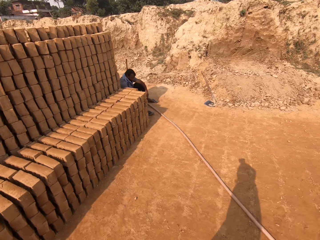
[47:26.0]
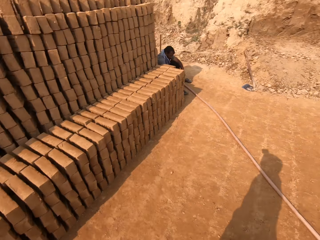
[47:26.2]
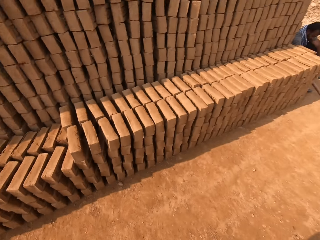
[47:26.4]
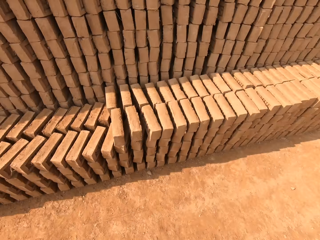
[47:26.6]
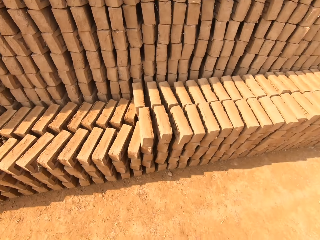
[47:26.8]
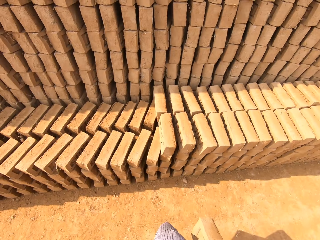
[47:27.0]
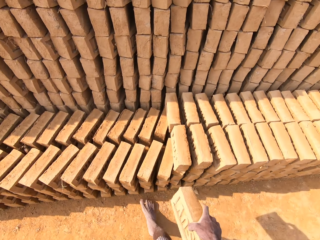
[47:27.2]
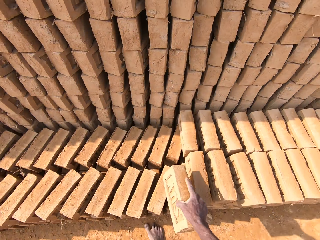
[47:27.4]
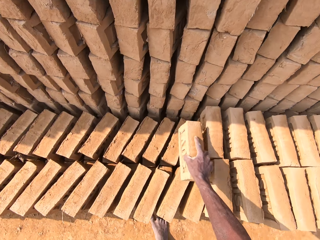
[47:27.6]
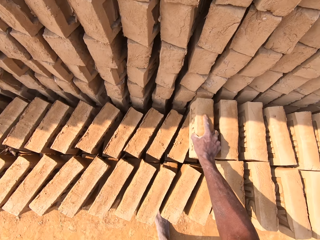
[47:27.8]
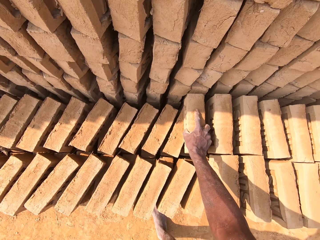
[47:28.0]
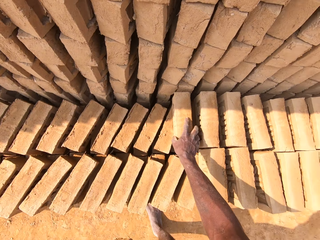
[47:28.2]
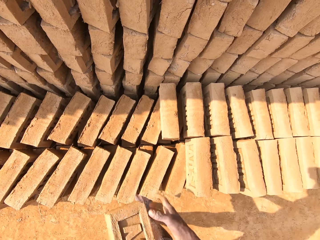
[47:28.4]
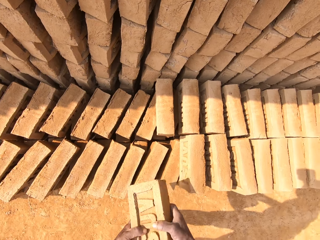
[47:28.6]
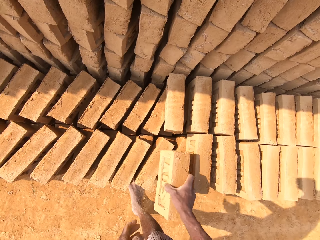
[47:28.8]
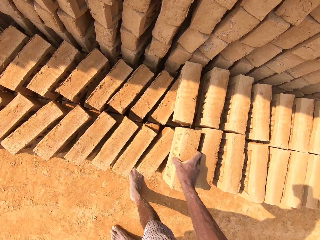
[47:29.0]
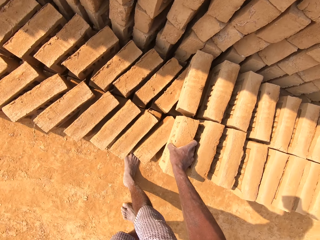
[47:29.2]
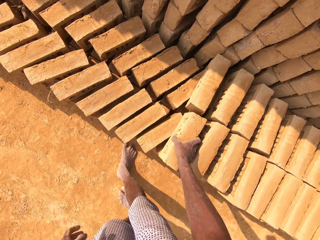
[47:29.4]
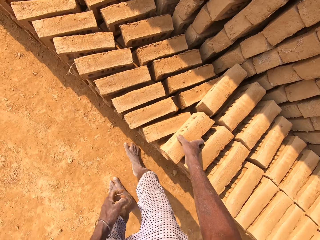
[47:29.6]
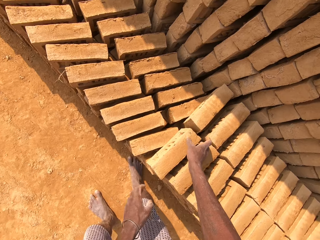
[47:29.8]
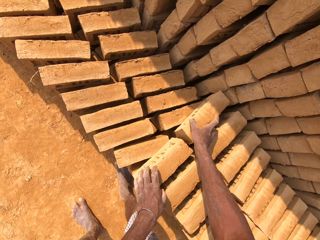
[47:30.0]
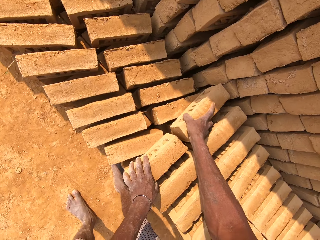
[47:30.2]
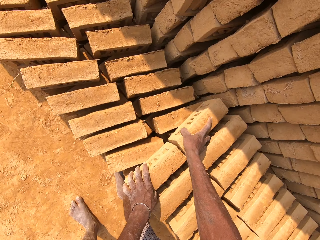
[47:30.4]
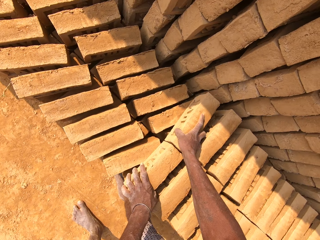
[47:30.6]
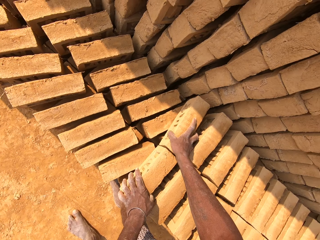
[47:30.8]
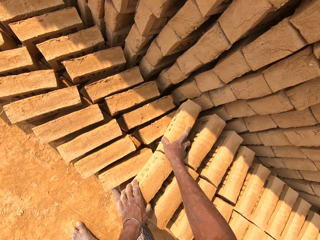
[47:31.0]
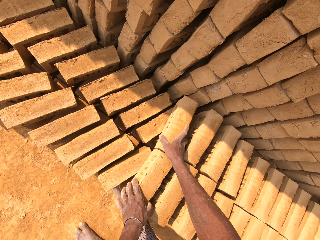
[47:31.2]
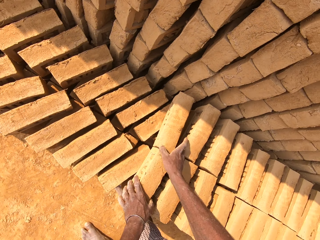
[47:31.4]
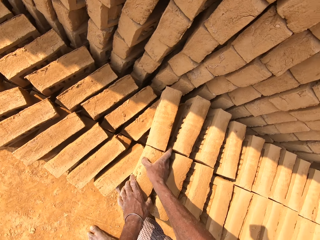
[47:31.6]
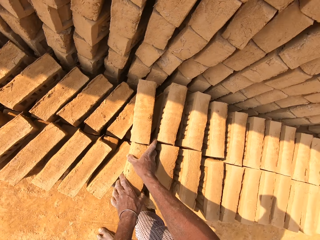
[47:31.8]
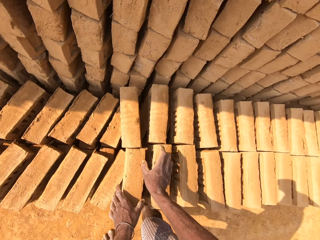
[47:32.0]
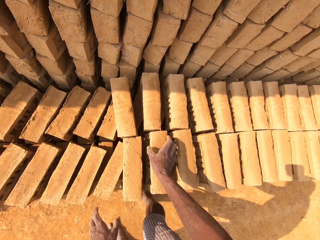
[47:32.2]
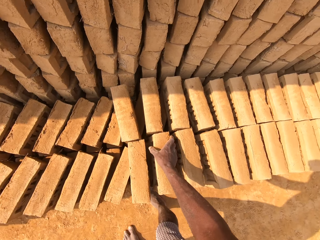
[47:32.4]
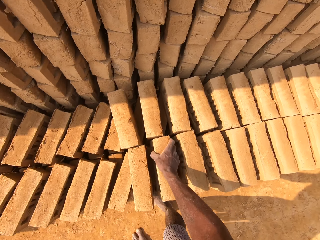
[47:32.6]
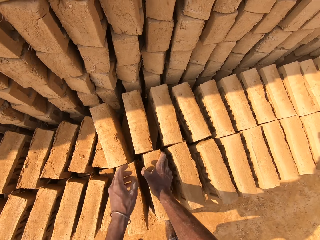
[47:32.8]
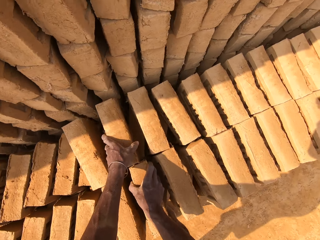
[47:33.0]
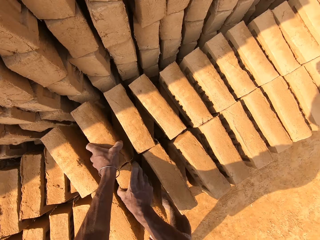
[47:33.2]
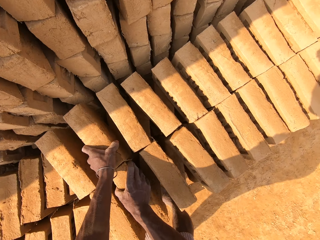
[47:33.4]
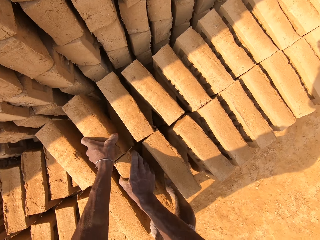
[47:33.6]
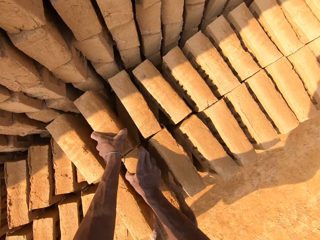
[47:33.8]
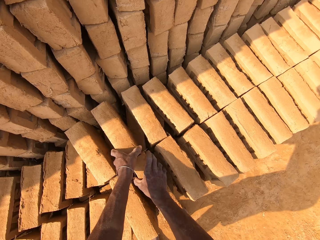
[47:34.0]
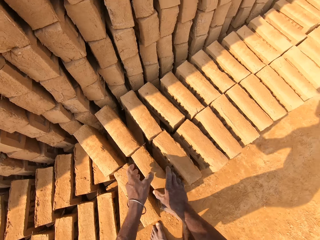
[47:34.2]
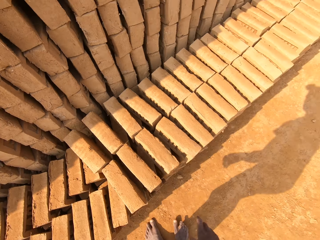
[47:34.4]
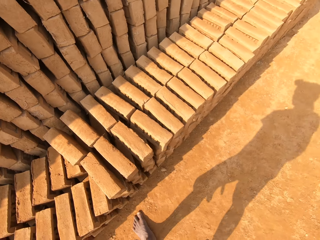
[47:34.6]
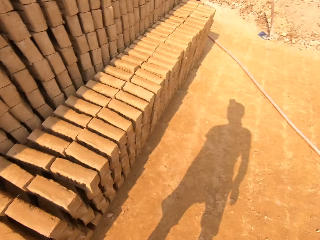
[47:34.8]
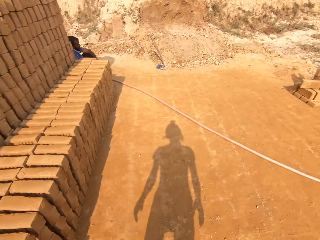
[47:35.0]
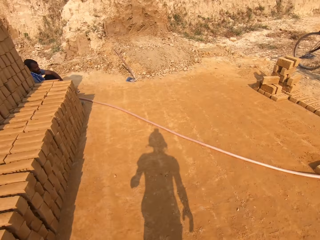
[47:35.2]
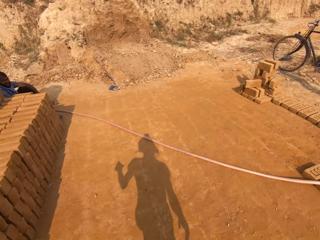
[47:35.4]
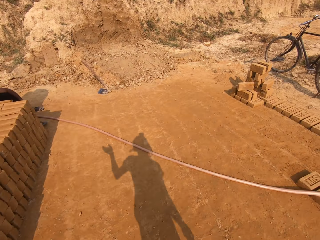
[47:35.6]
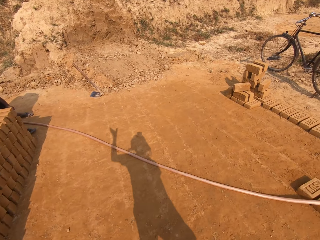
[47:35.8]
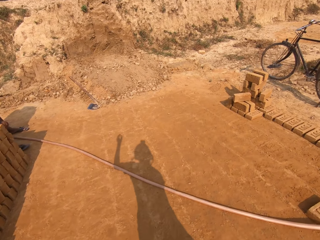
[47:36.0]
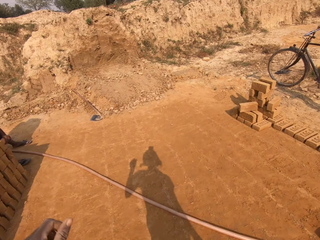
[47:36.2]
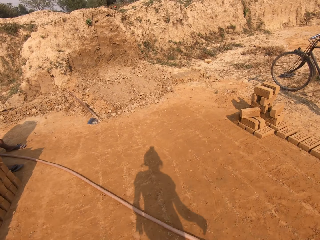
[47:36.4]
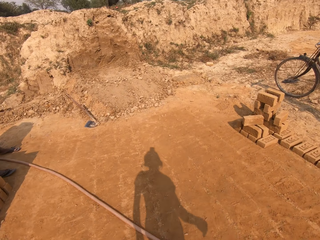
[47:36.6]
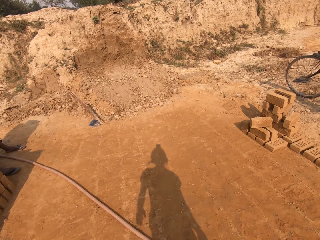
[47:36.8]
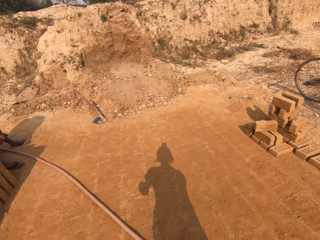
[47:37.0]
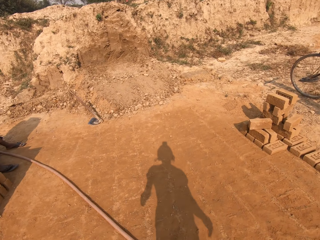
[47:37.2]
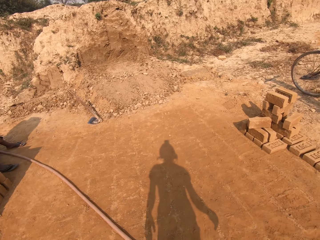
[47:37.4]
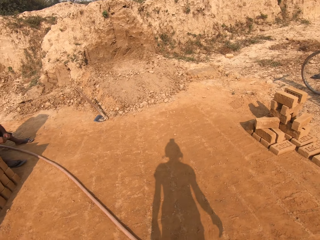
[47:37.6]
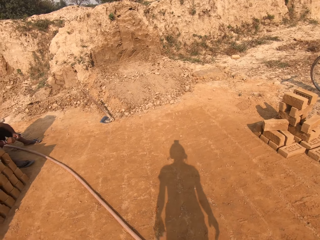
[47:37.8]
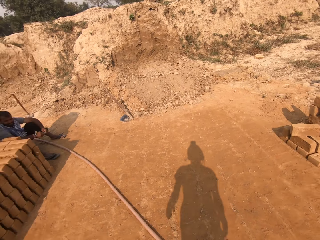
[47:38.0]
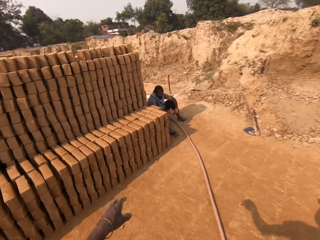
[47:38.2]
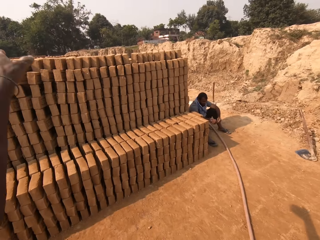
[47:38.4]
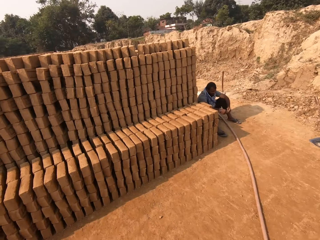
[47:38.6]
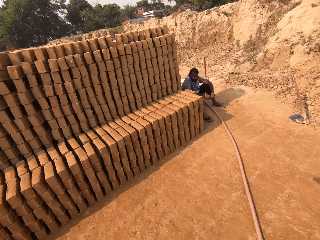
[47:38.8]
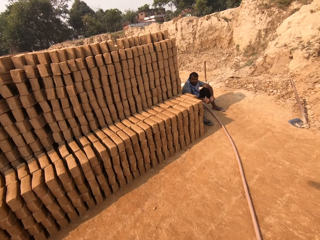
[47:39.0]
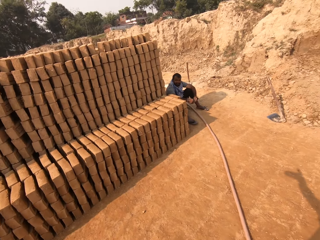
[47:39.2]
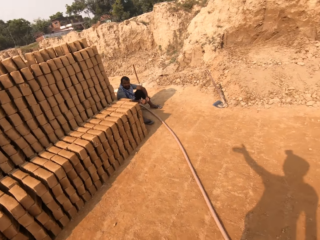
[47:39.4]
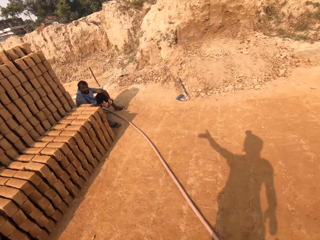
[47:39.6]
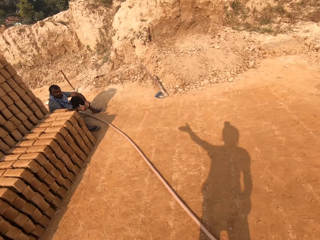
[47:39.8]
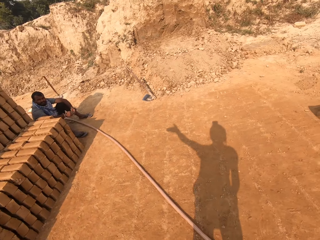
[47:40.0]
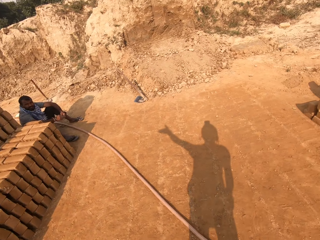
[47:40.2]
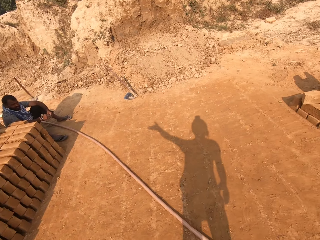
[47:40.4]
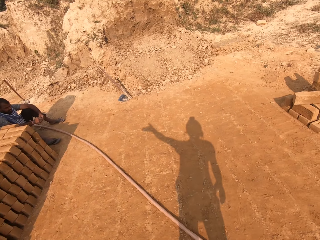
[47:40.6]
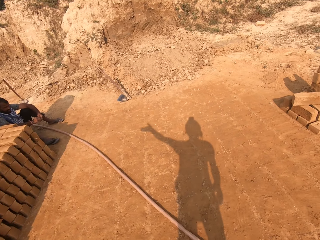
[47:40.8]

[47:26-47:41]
The camera wearer drops the brick in his right hand on a pile of bricks. He passes the brick from his left hand to his right hand. He drops the brick in his right hand on the pile of bricks. He adjusts the bricks with both hands. He moves the bricks on other bricks. He walks around the field. A man sits on the field. The camera wearer stands on the field.

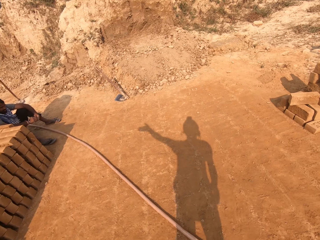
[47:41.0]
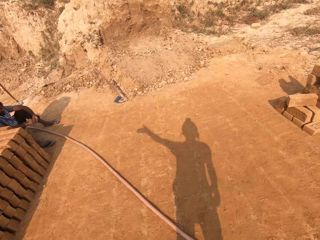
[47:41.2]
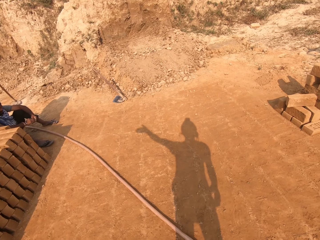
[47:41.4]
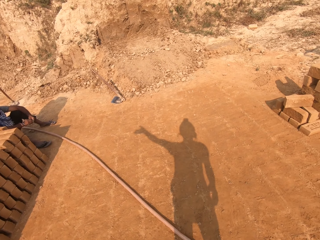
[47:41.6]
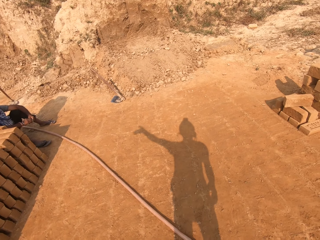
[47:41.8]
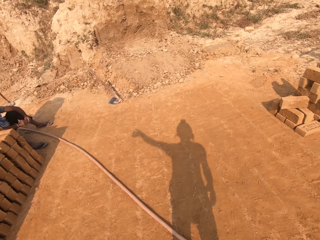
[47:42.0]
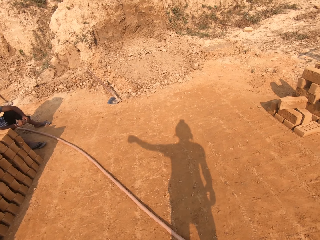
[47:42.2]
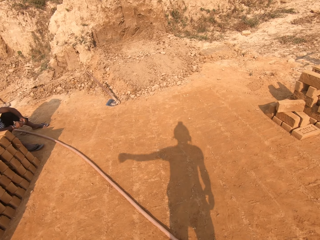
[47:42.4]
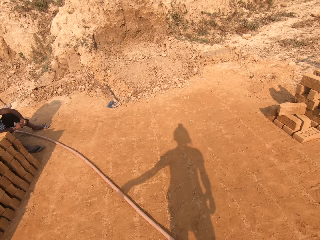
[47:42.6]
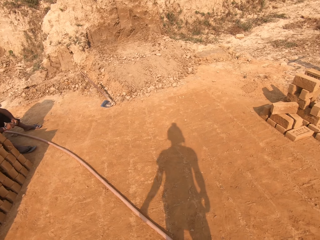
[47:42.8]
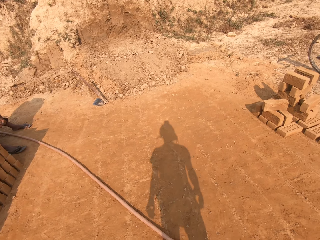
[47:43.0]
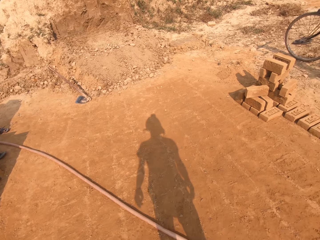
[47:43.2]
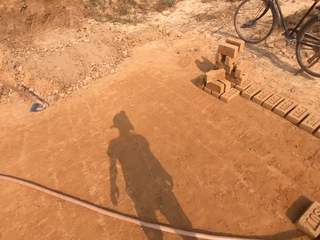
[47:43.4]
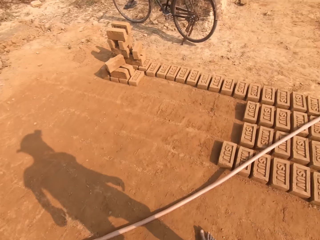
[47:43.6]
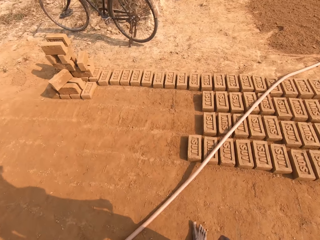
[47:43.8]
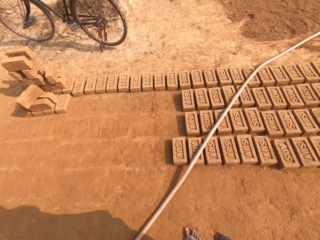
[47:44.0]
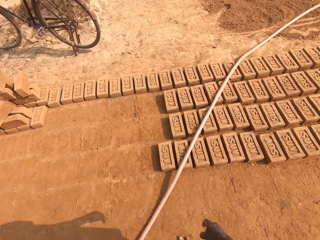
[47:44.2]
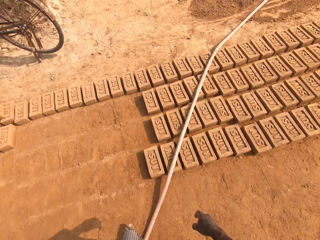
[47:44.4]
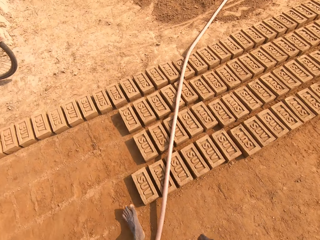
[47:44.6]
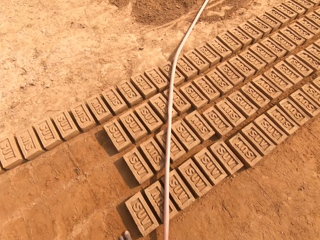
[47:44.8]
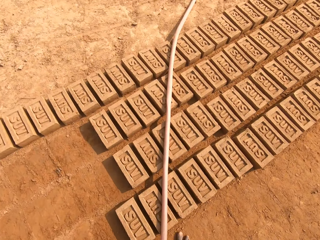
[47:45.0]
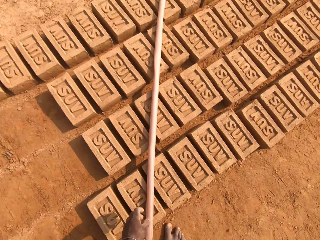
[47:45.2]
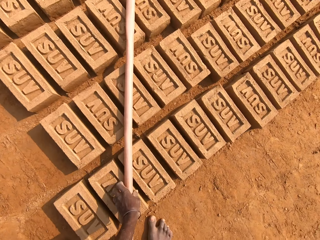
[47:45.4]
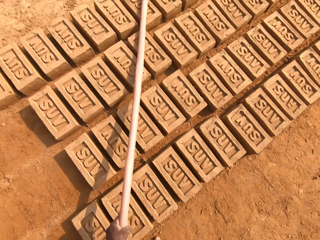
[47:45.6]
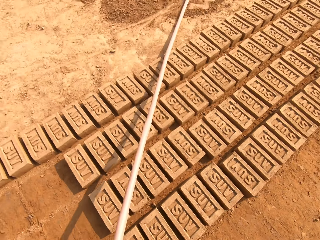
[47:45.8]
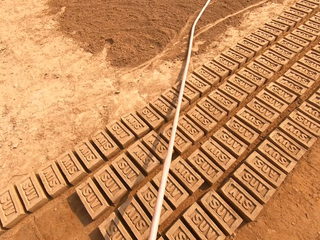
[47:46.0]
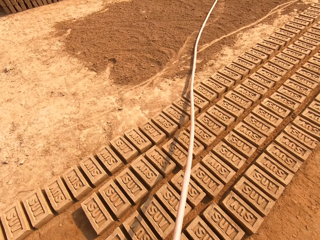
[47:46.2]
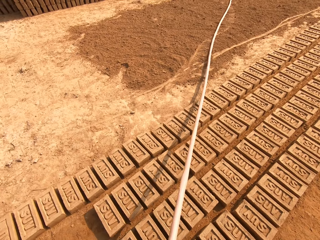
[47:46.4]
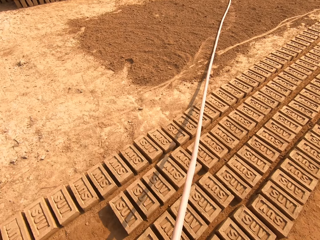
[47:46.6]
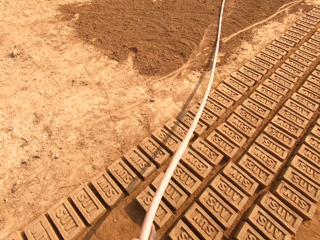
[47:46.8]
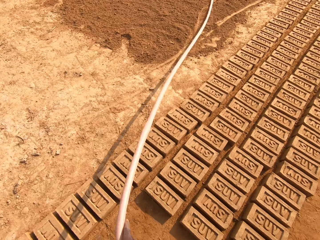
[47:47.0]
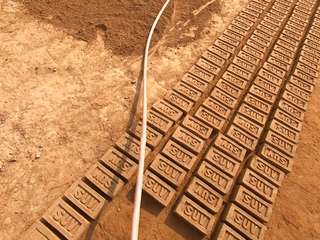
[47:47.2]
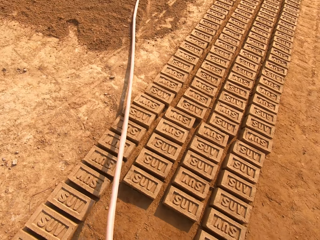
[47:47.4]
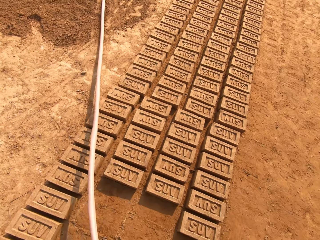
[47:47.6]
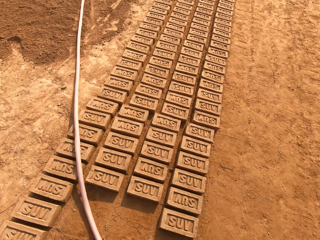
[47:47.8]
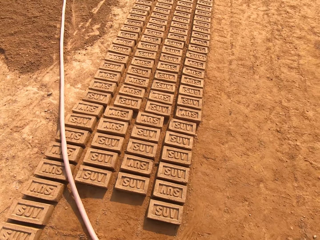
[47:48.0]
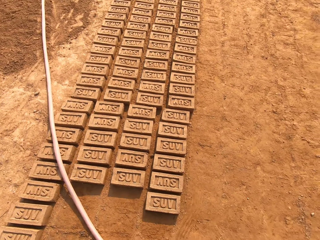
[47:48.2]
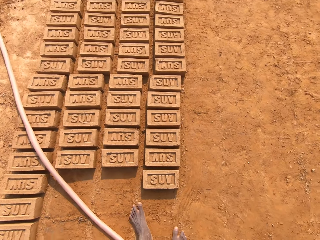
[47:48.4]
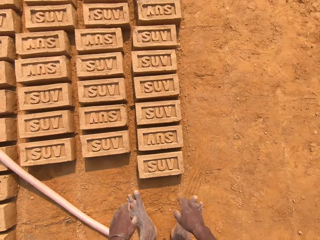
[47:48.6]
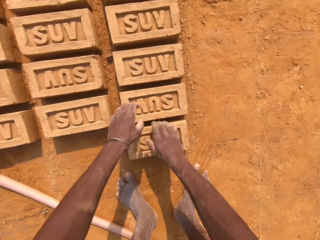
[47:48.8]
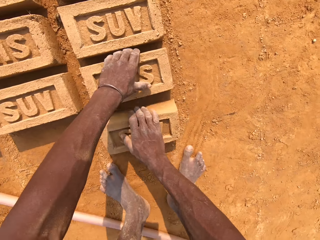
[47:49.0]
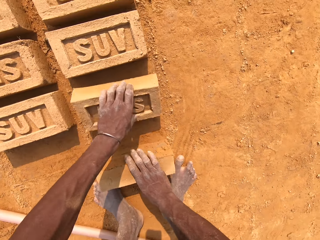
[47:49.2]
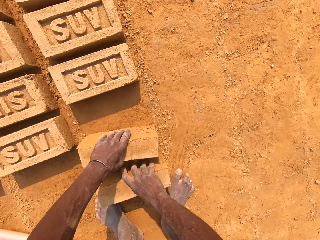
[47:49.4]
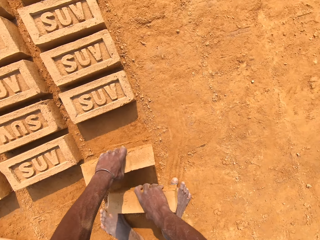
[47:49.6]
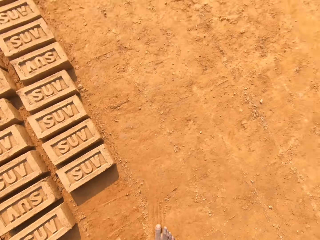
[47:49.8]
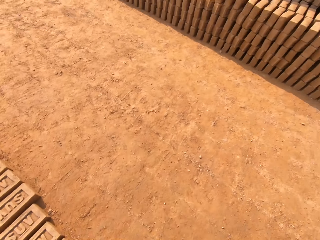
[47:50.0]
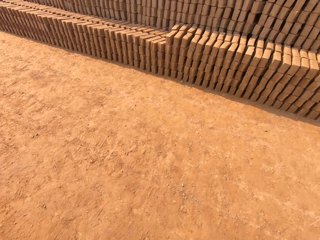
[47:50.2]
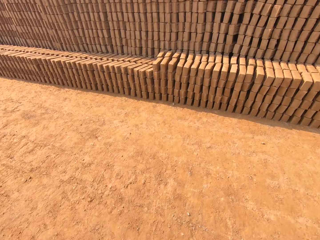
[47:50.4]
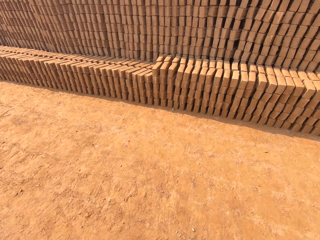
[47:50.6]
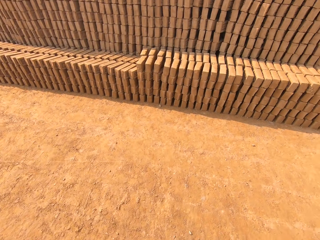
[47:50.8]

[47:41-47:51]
The camera wearer walks around the field. He picks up a pipe from the floor with his left hand. He moves the pipe on the ground. He drops the pipe on the floor. He picks up a brick from the floor with his left hand. He picks up a brick from the floor with his right hand. He walks around the field.
